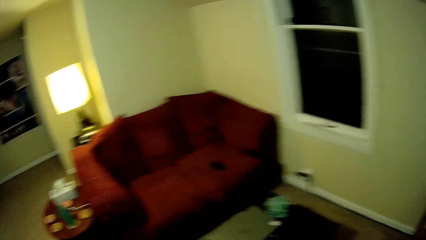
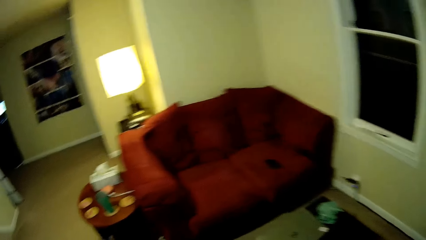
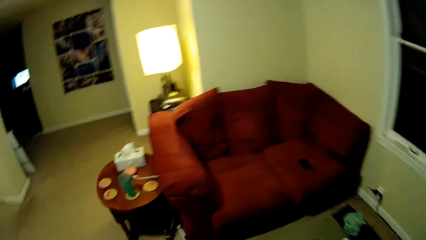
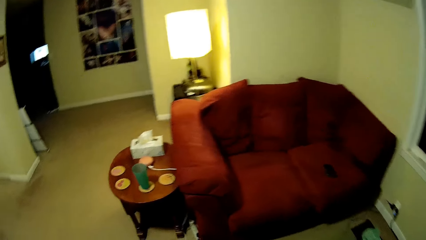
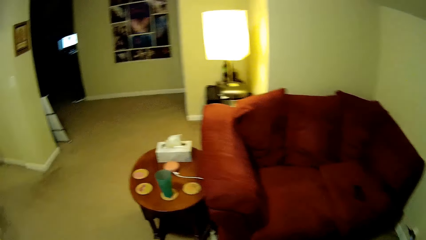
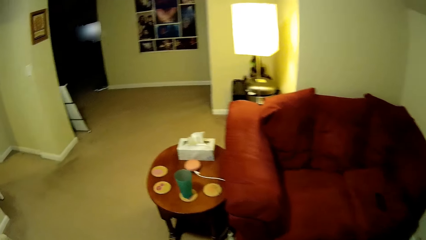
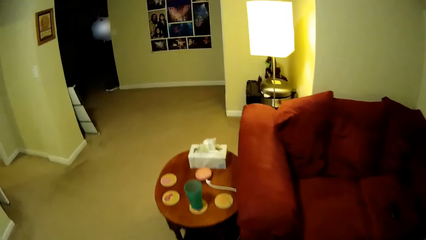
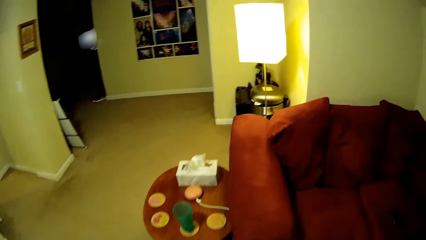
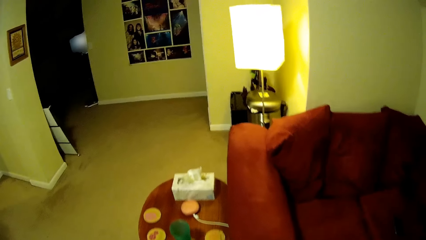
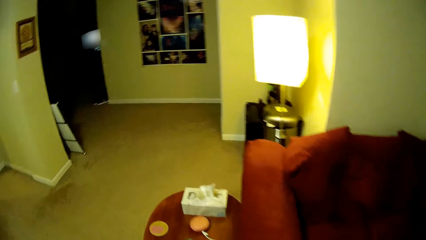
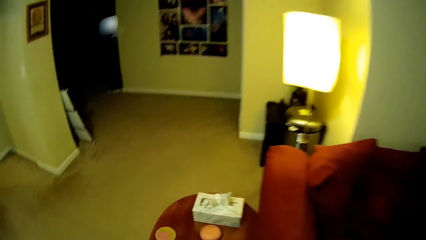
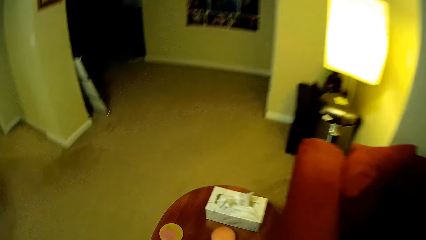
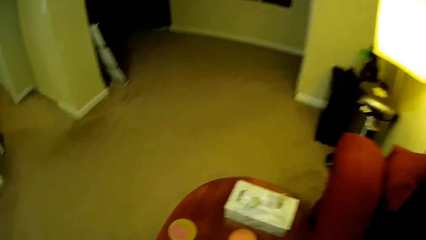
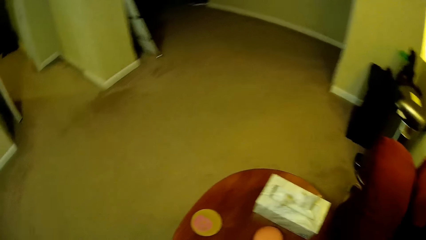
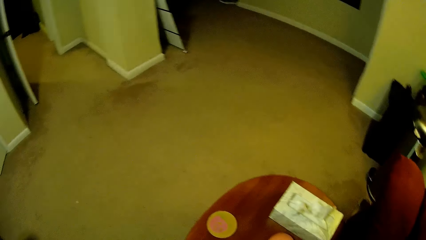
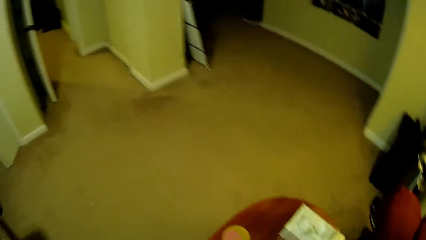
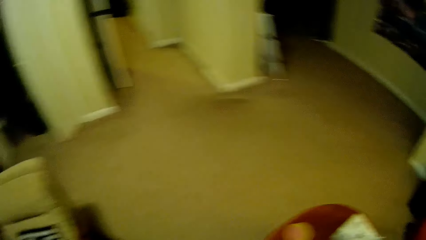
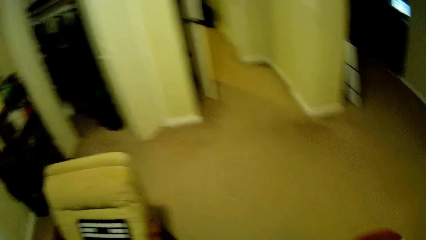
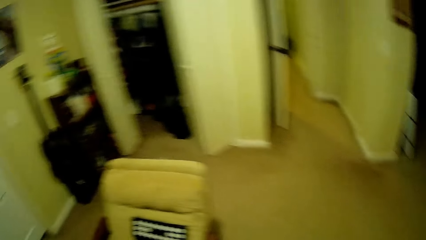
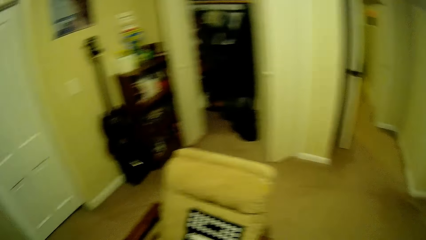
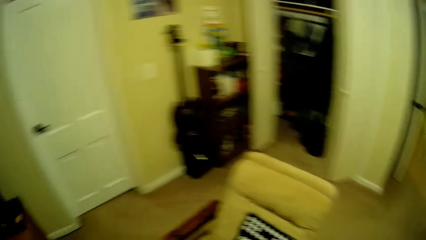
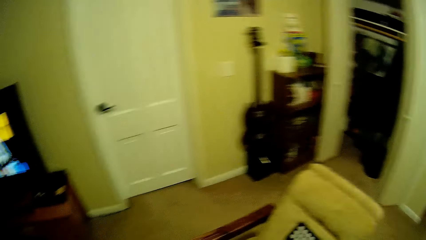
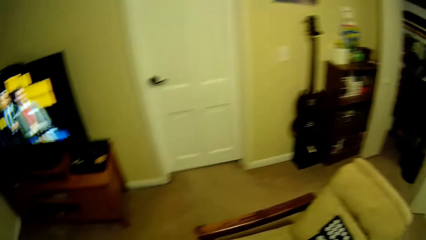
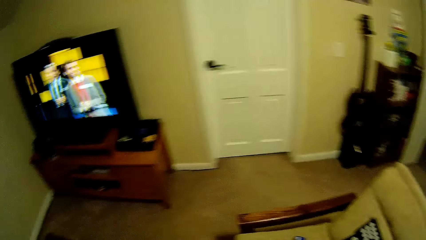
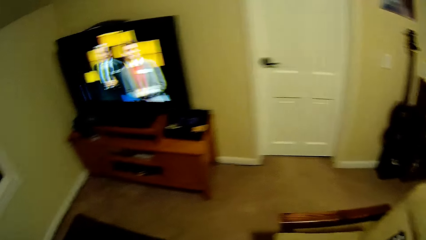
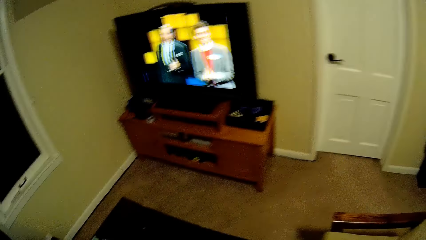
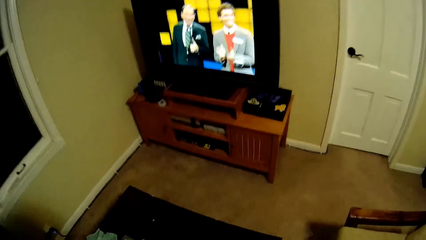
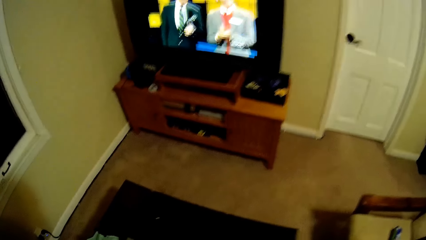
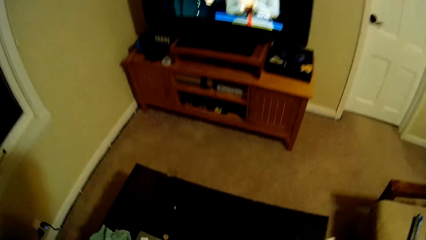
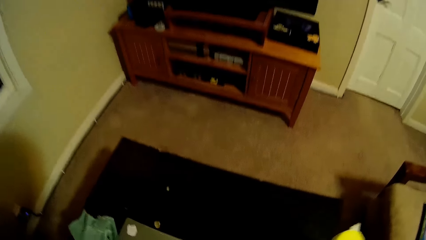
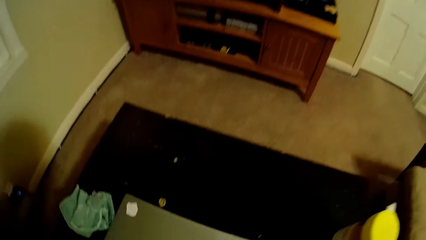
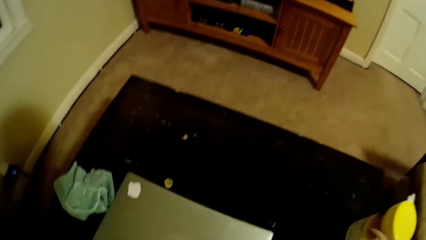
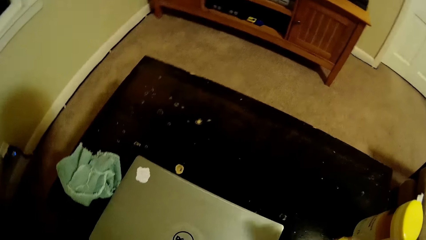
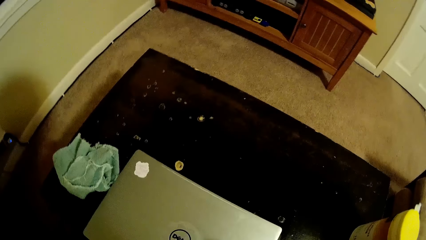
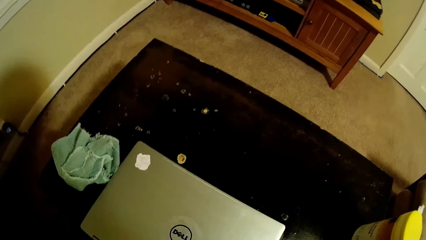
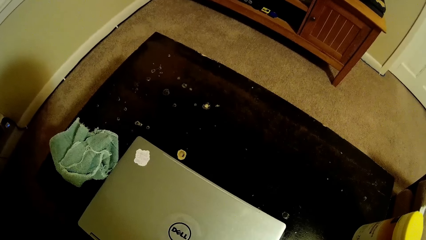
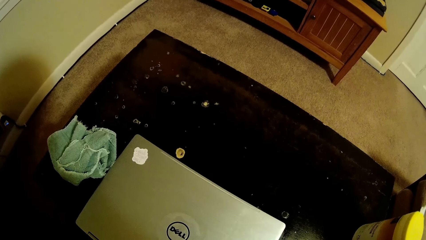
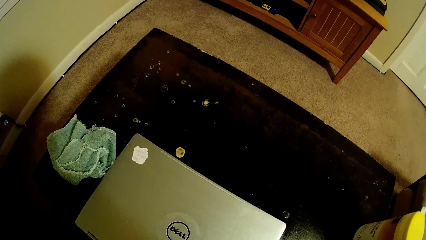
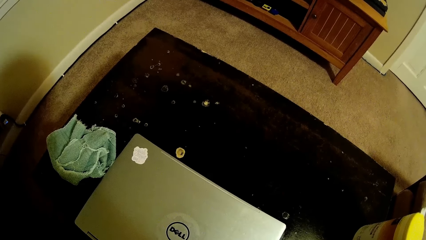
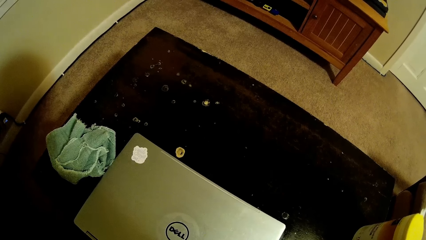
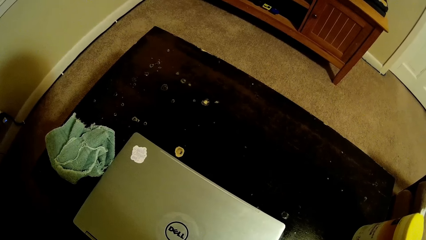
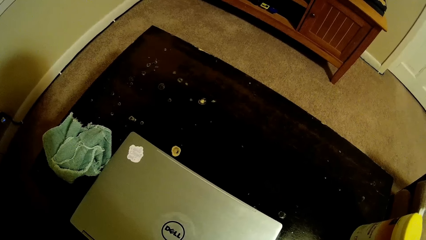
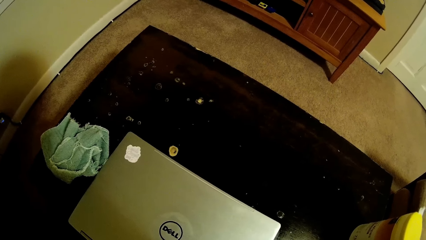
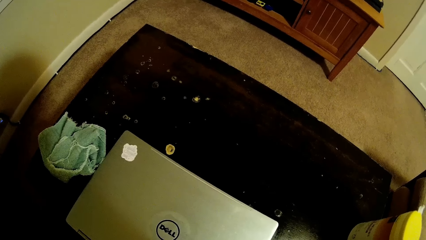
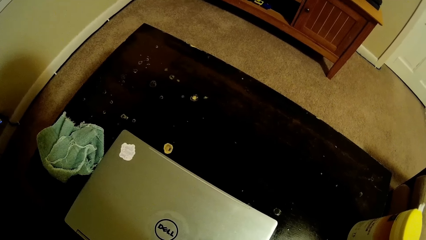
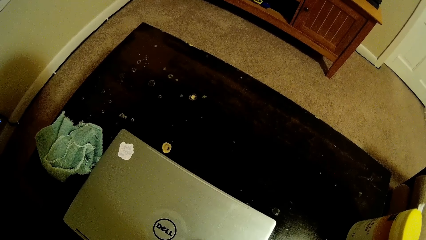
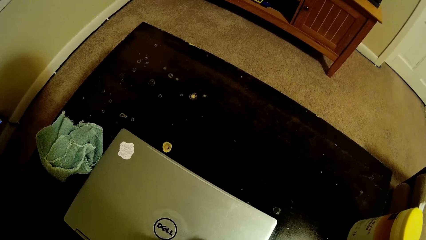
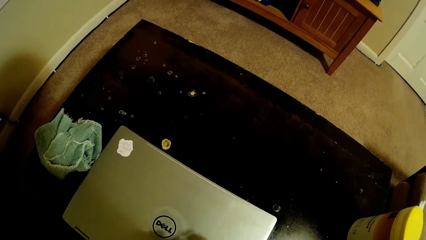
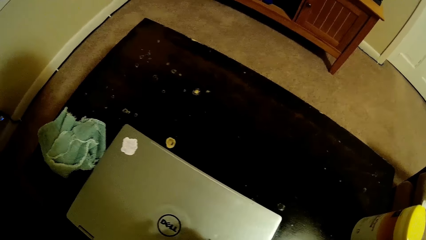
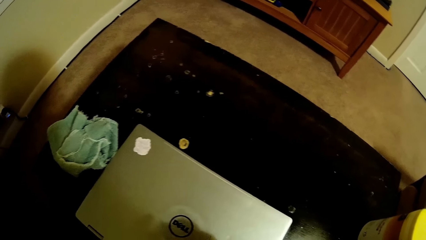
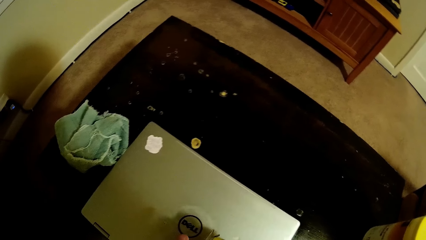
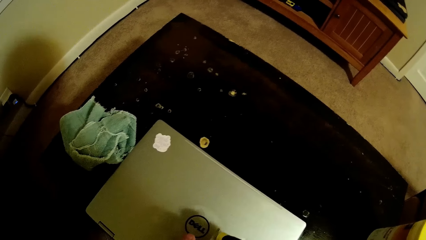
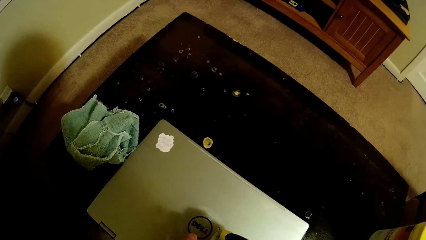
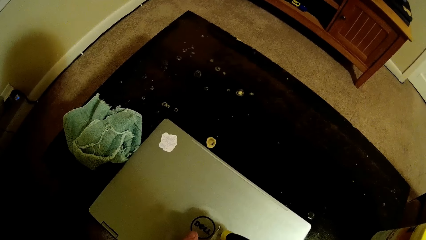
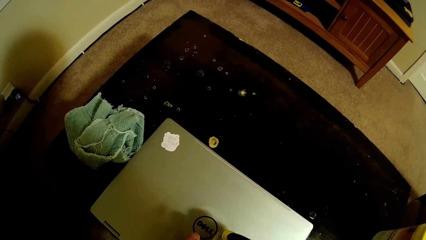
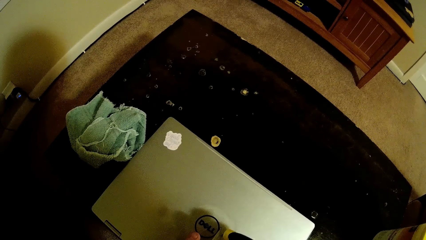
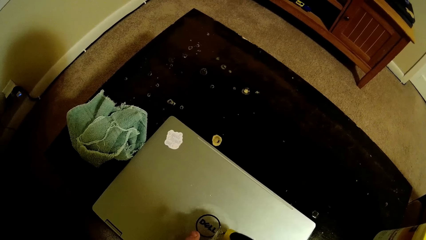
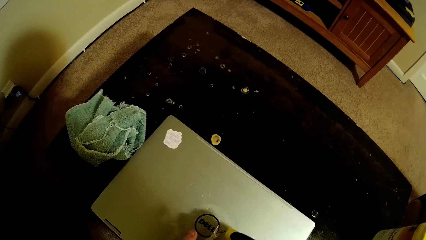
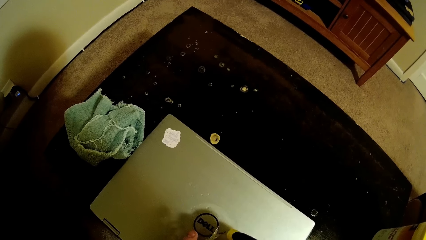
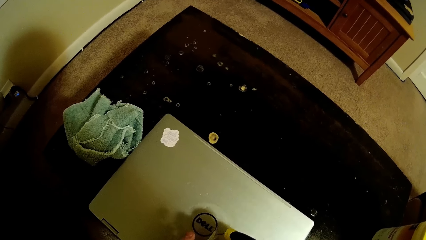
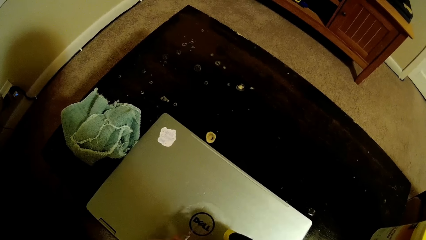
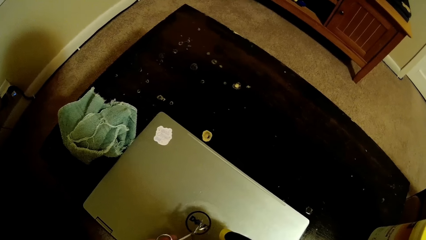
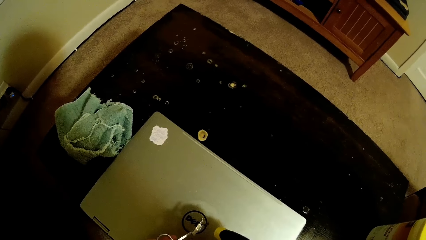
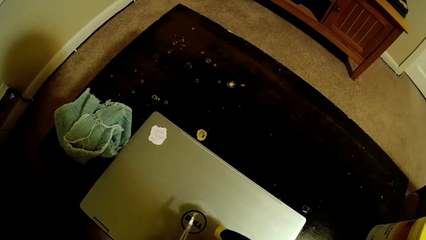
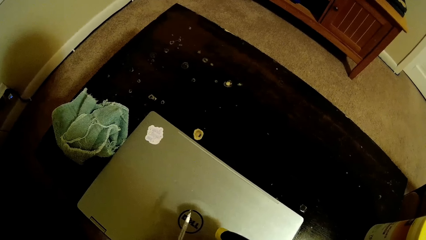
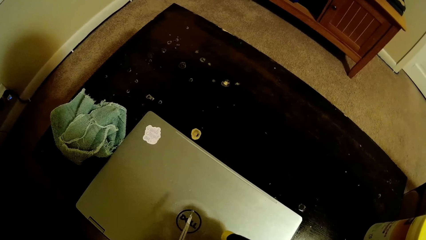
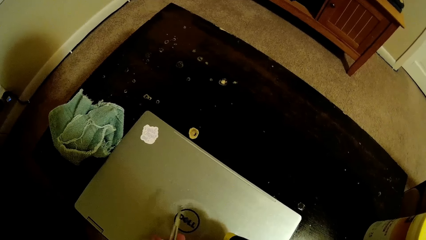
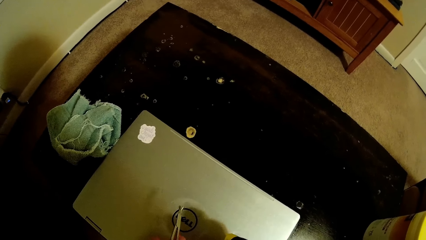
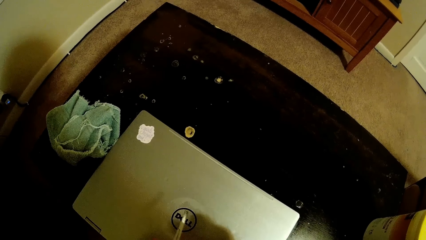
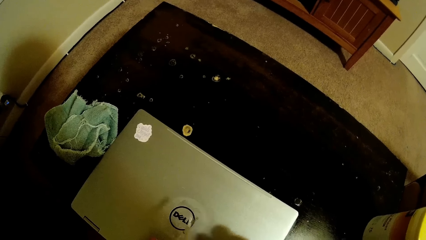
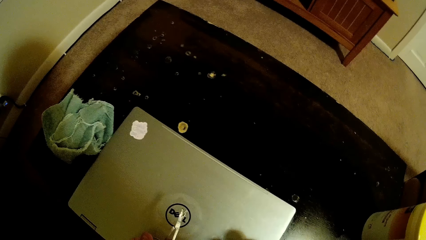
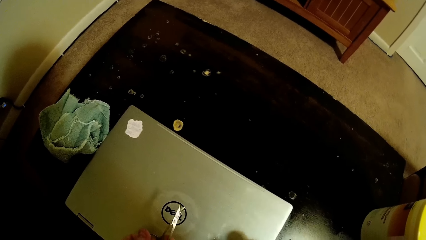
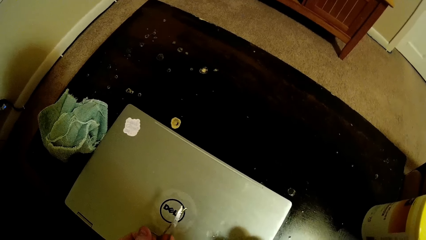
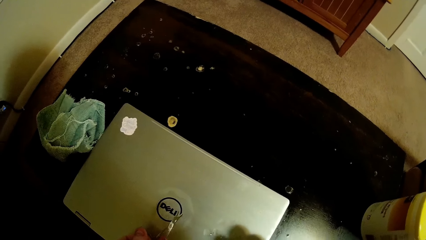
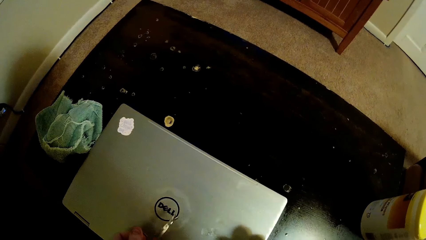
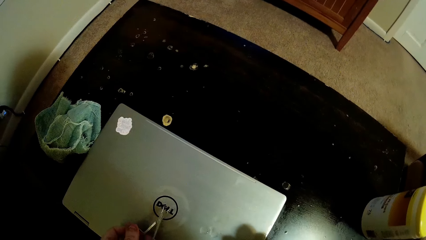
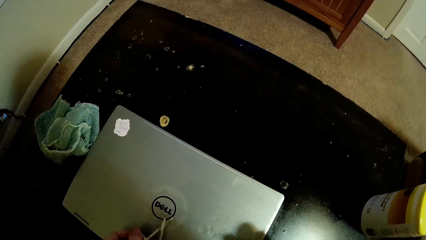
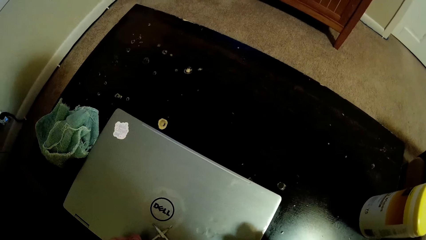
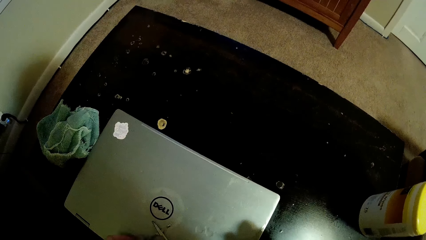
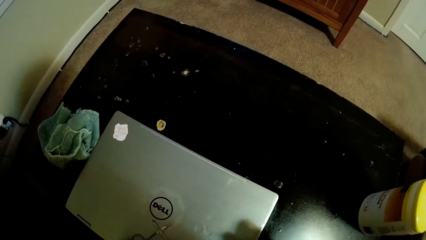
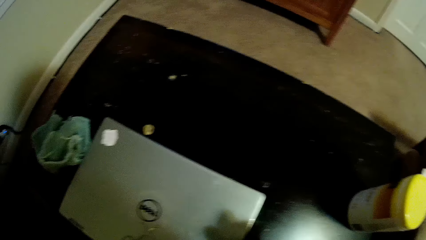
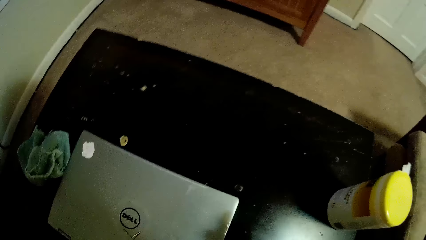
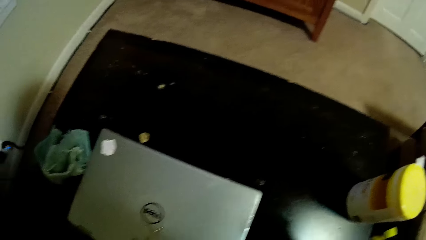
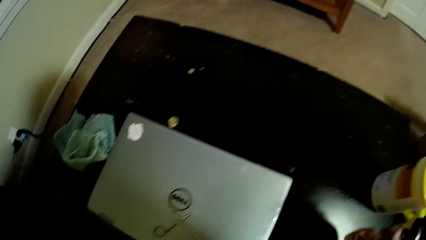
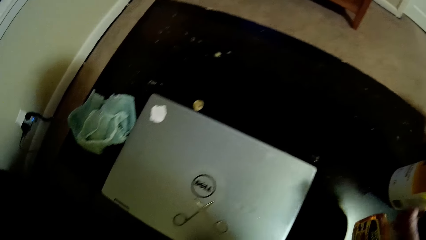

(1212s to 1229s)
The camera wearer looks around. They sit on the chair. They apply detergent on the laptop. They place scissors on top of the laptop.
